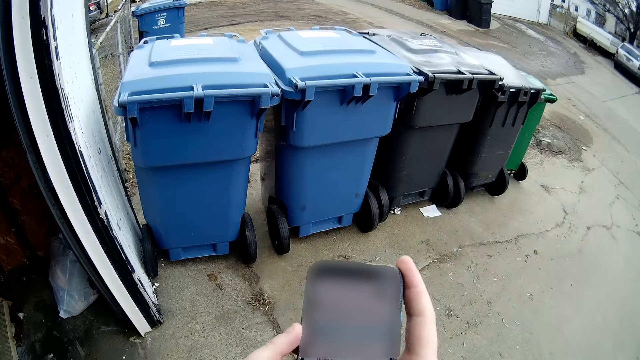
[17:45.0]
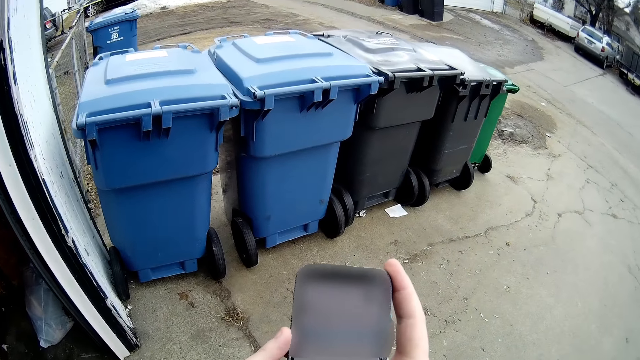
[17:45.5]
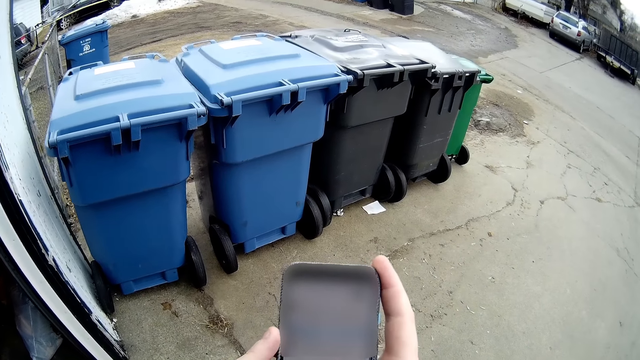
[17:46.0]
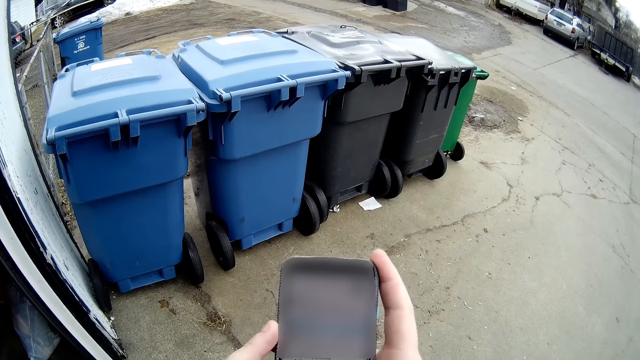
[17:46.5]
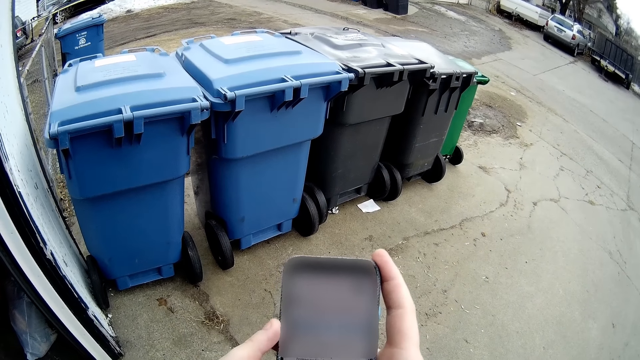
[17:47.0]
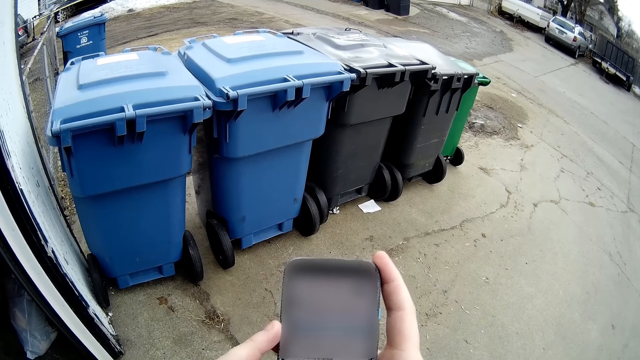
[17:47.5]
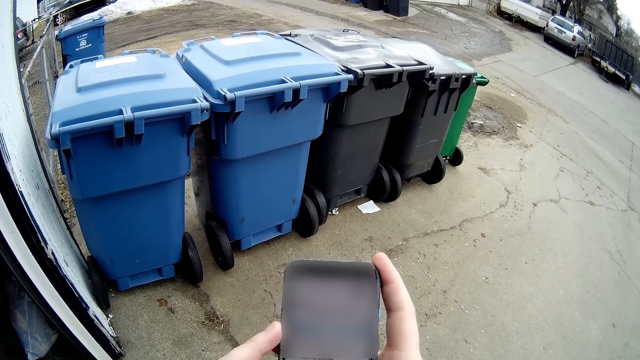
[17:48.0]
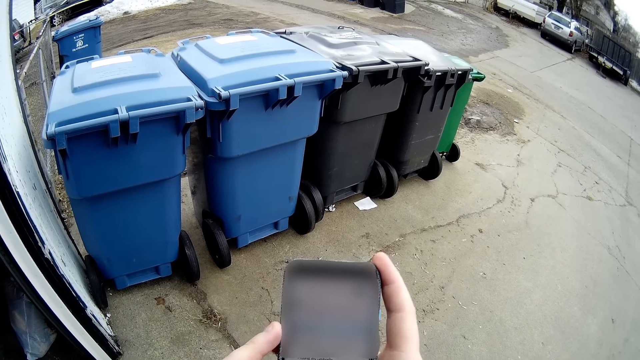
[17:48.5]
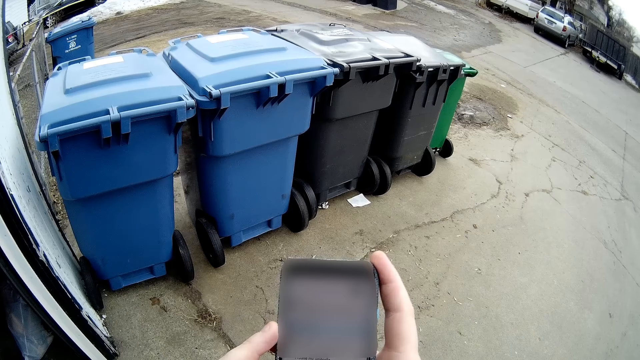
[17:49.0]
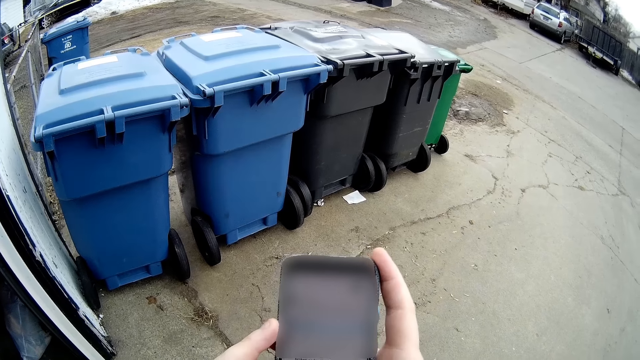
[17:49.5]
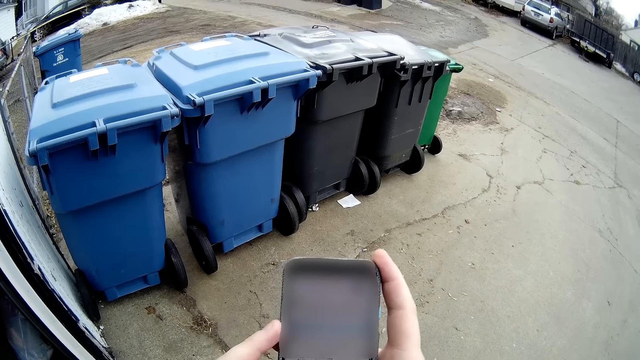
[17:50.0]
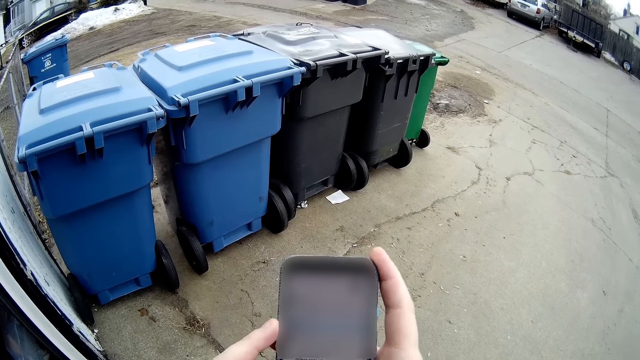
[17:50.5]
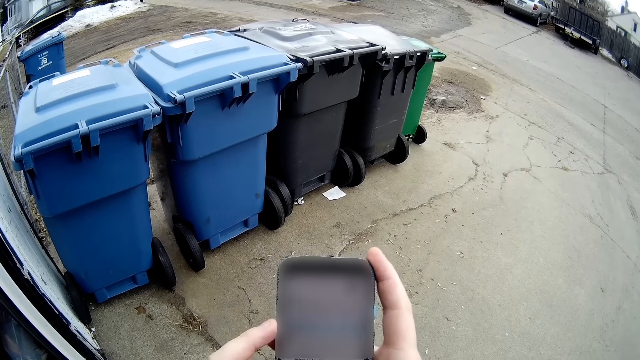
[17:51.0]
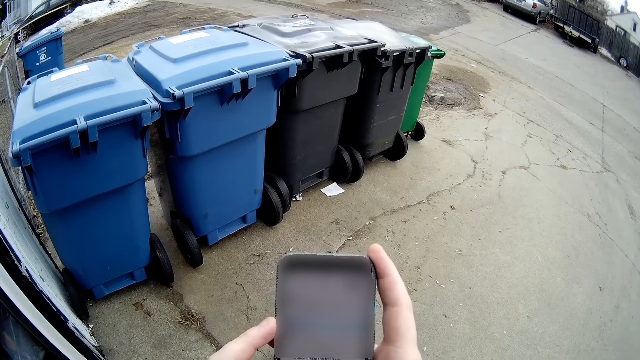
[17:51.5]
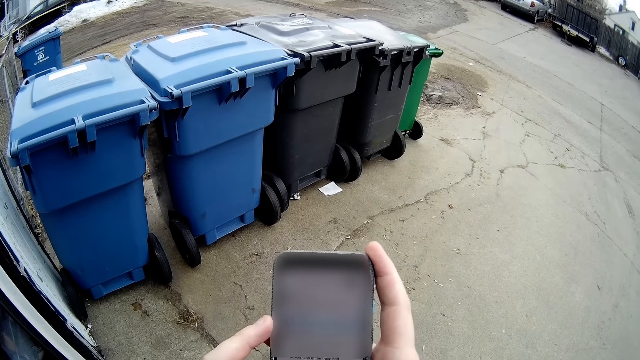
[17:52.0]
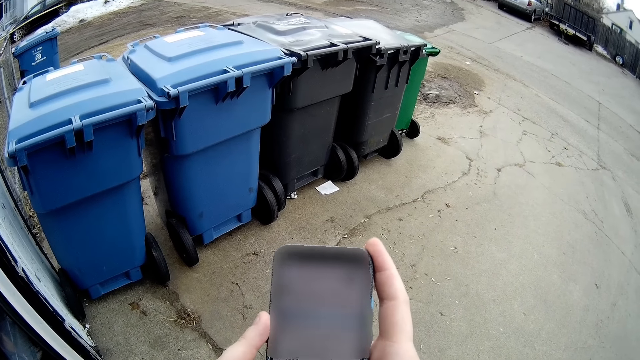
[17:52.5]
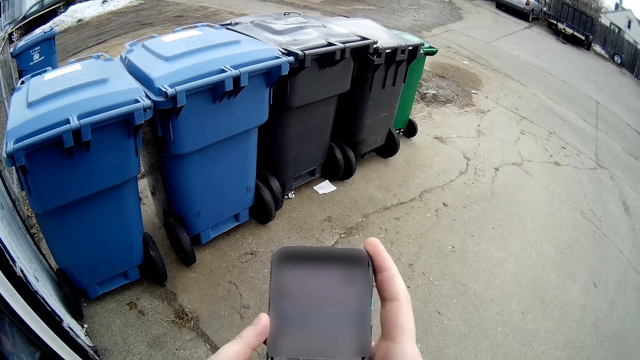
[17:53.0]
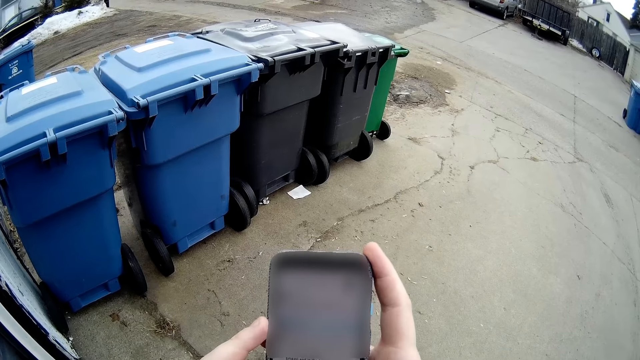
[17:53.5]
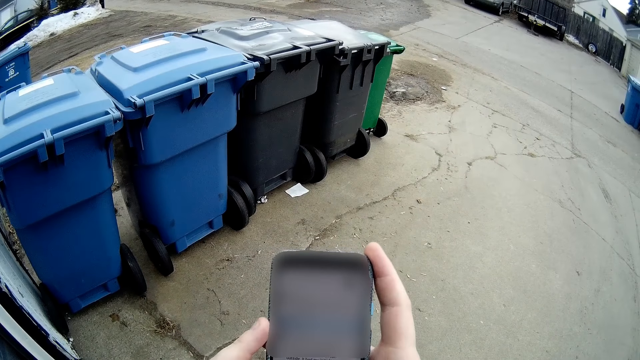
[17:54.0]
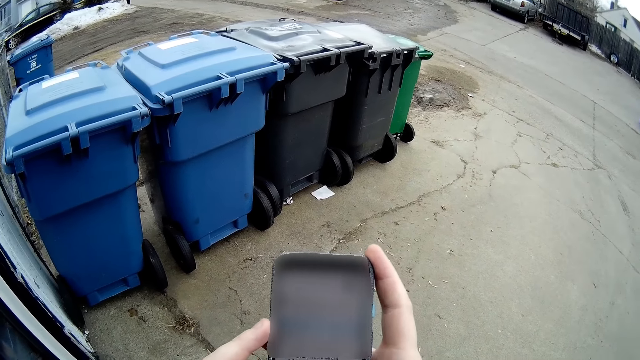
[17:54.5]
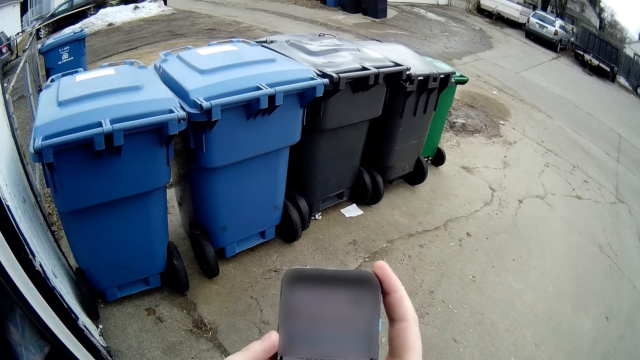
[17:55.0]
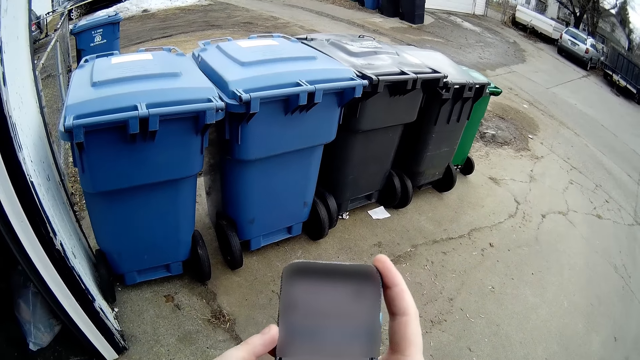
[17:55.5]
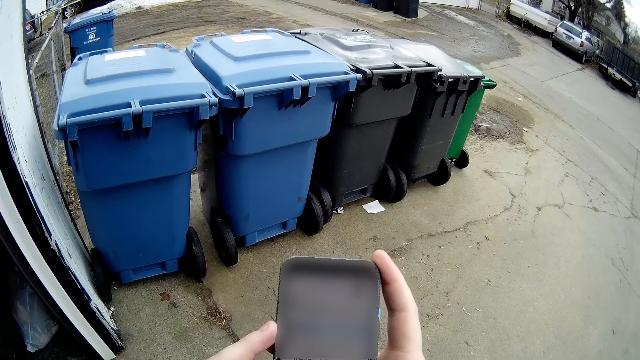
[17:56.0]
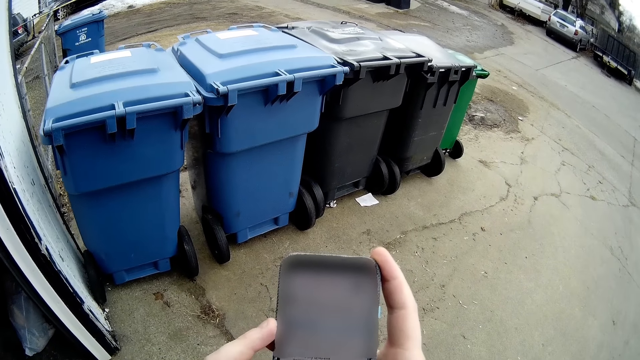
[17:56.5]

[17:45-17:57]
The camera wearer stops walking. They browse on the phone.

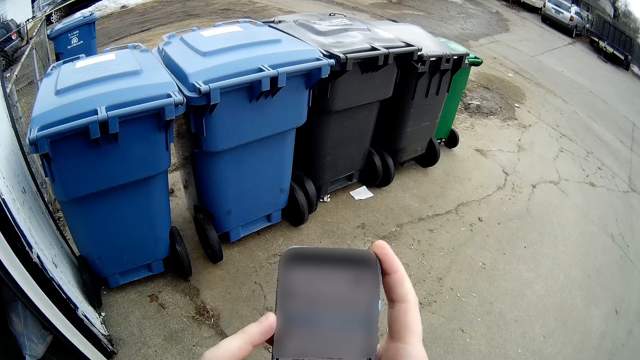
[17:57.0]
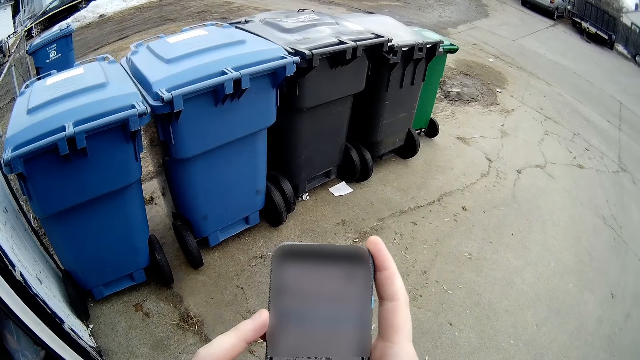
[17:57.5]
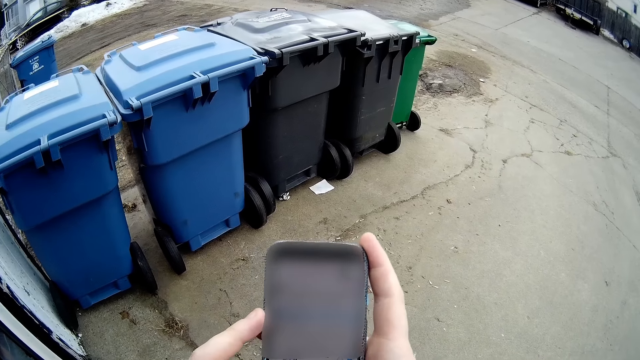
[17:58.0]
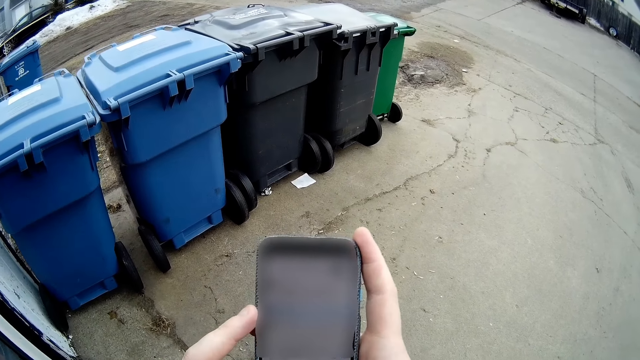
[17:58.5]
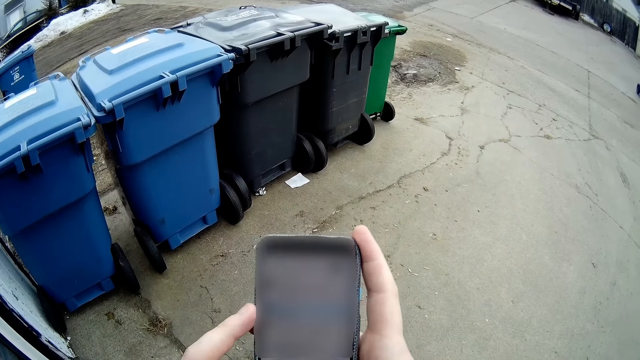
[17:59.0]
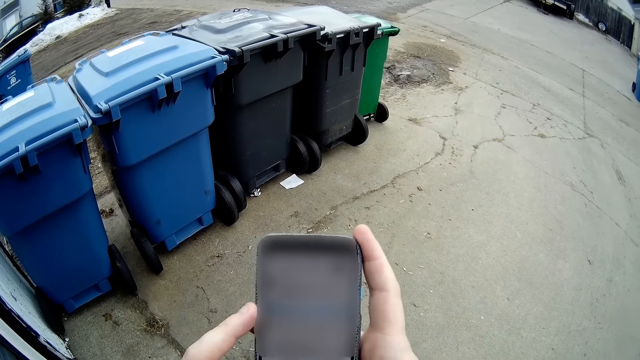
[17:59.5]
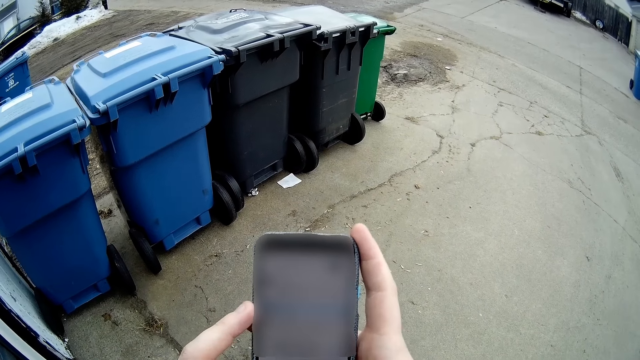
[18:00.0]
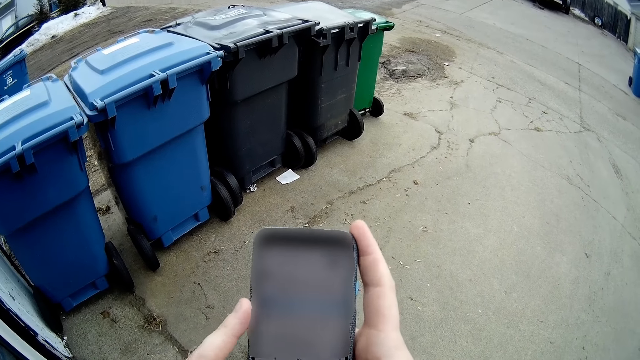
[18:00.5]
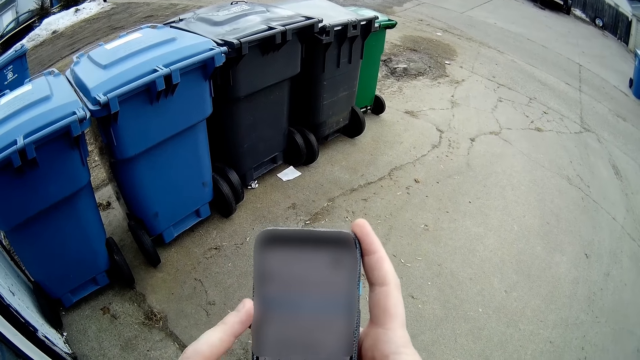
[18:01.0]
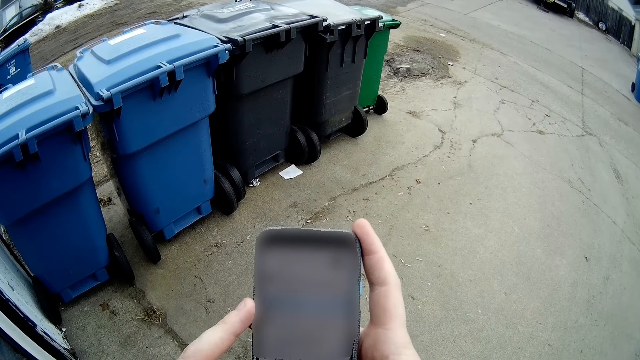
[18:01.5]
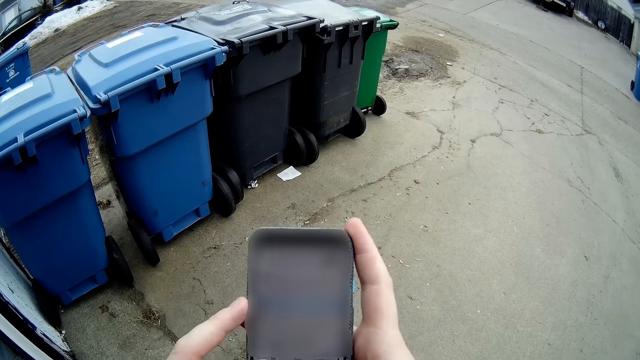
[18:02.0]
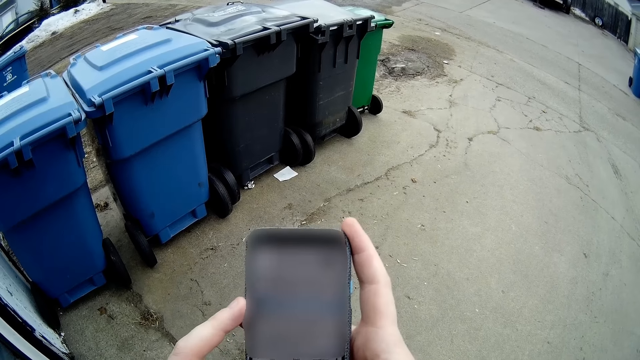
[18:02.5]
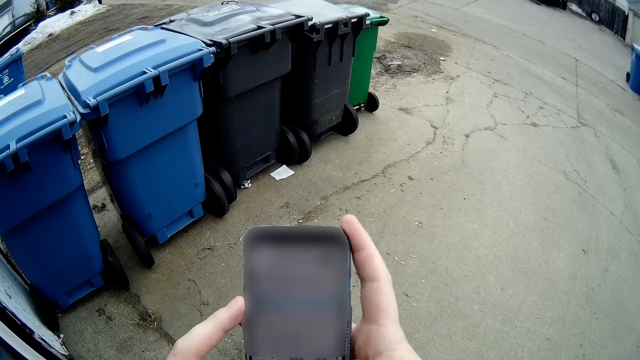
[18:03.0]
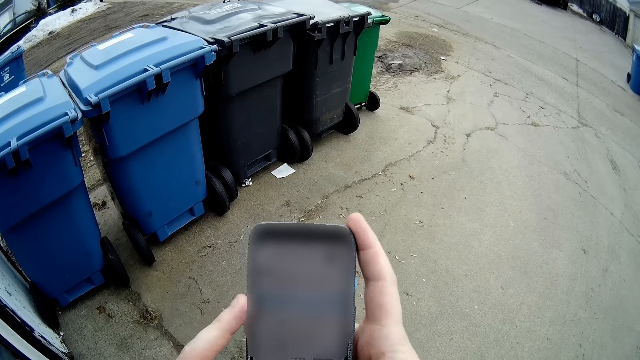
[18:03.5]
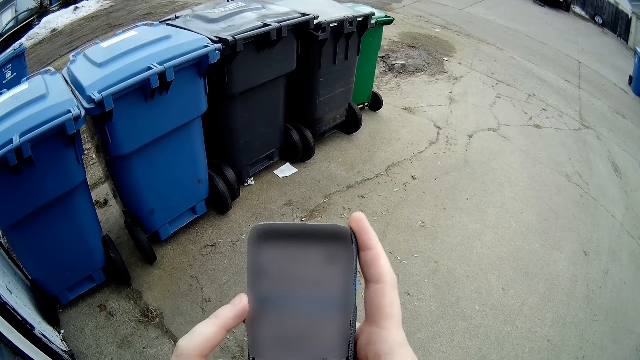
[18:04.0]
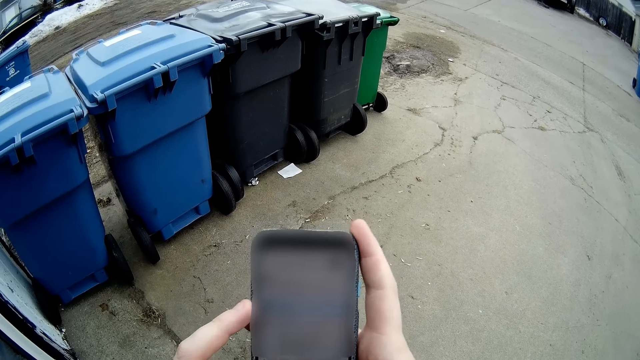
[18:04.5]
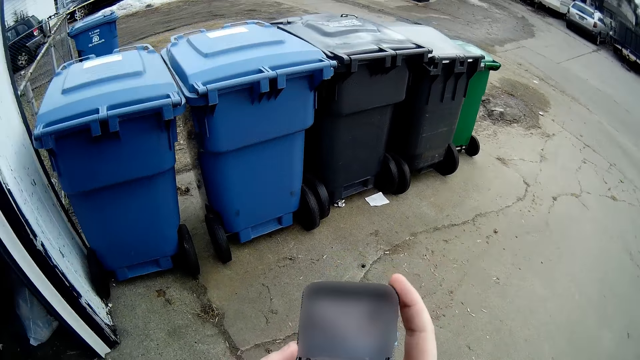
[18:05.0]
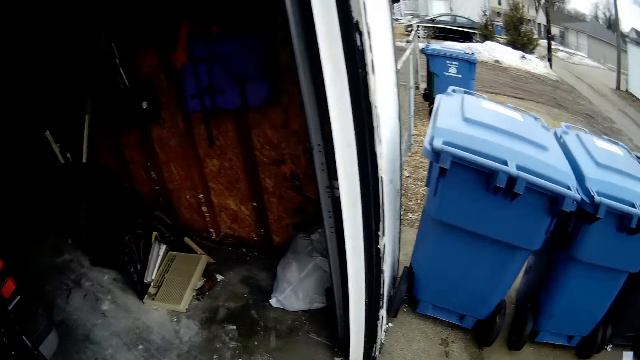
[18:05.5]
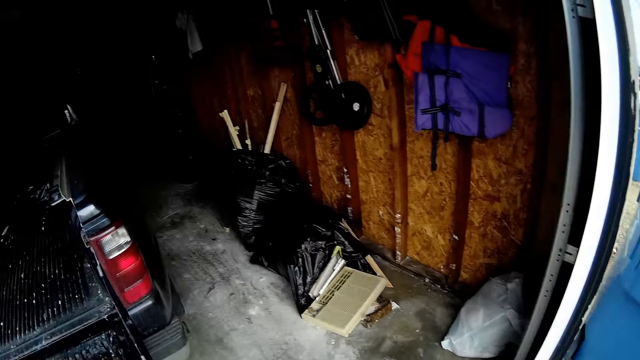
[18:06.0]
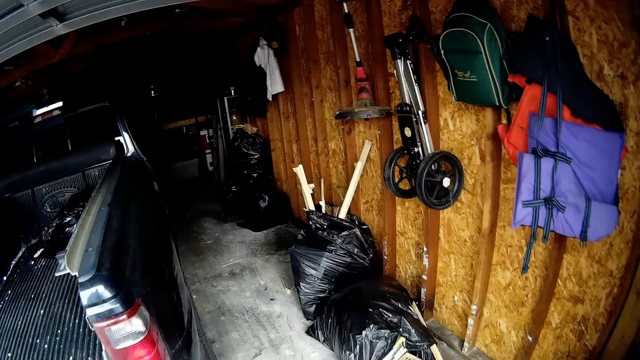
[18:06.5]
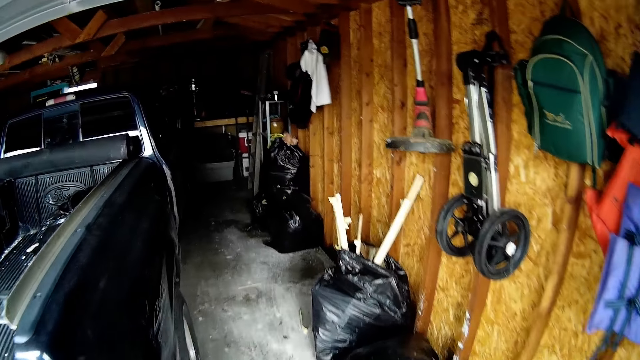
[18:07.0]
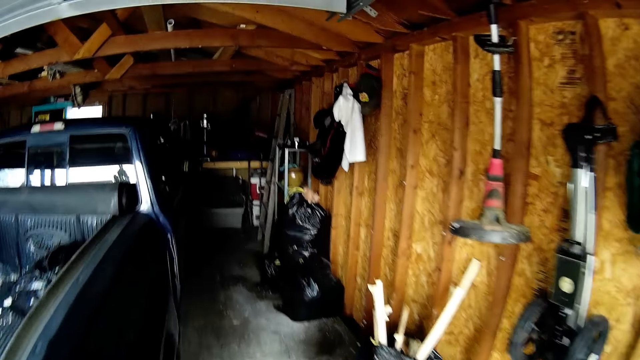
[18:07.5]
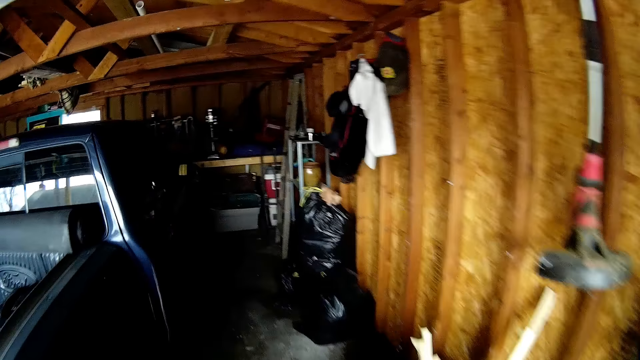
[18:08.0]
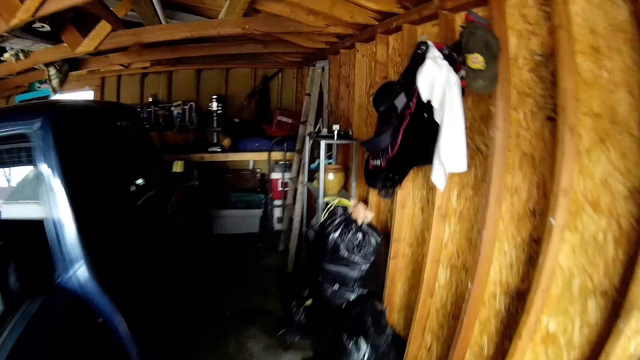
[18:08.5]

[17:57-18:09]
The camera wearer walks into the garage.
